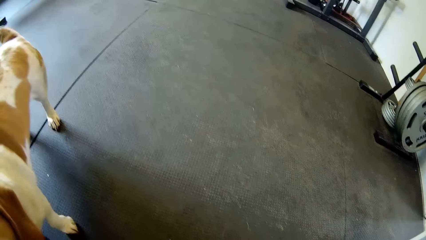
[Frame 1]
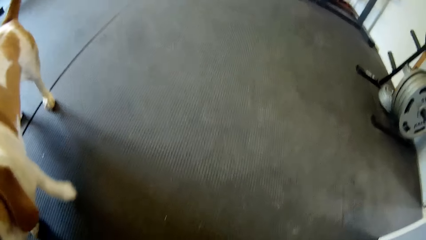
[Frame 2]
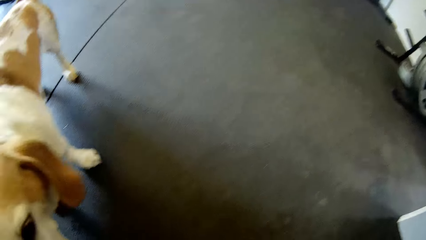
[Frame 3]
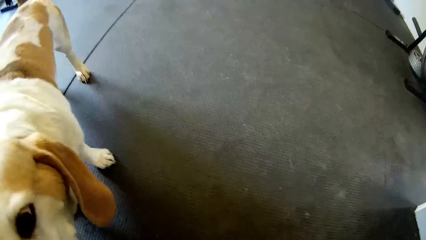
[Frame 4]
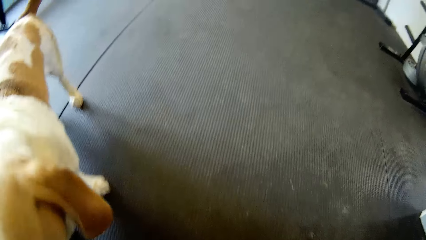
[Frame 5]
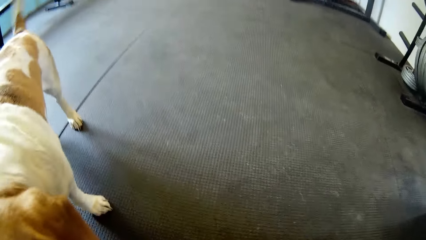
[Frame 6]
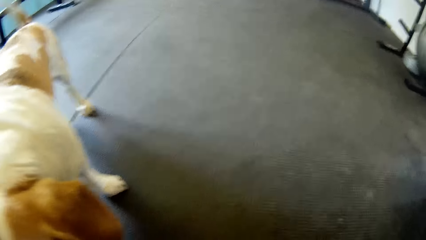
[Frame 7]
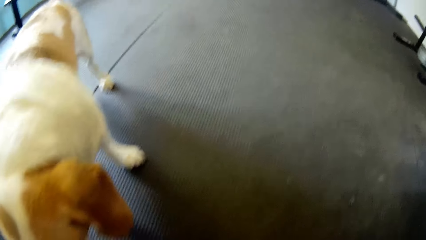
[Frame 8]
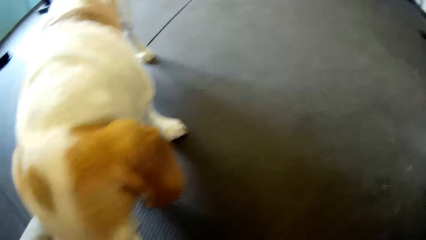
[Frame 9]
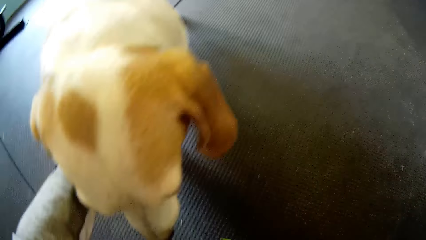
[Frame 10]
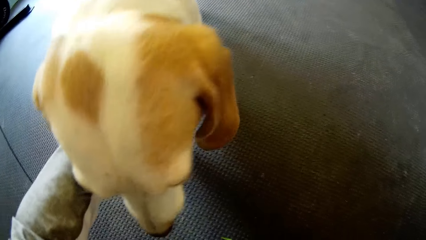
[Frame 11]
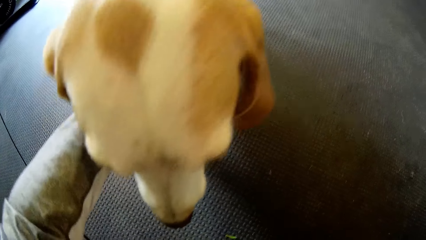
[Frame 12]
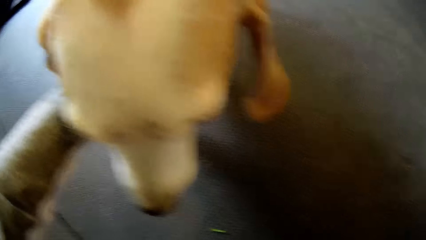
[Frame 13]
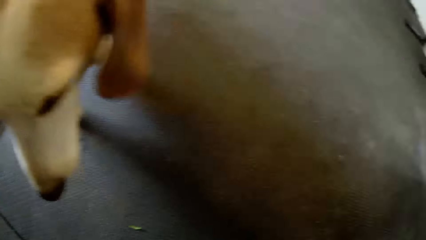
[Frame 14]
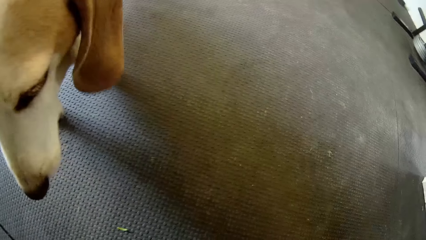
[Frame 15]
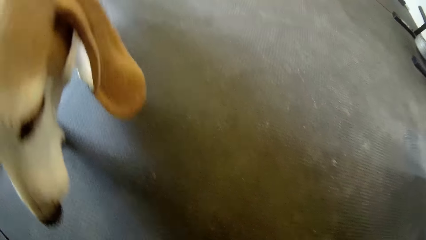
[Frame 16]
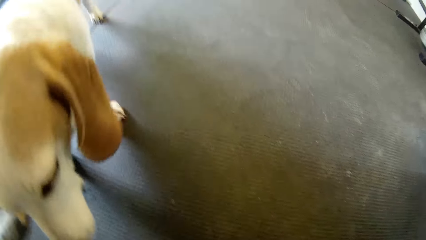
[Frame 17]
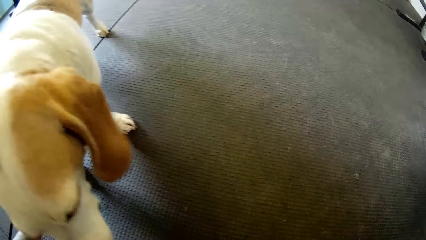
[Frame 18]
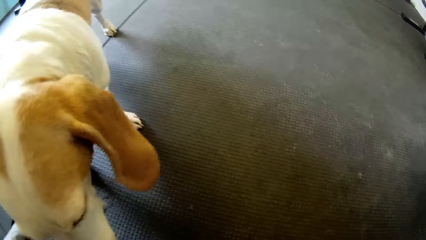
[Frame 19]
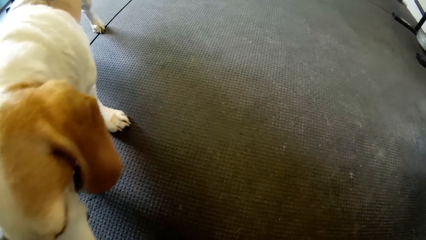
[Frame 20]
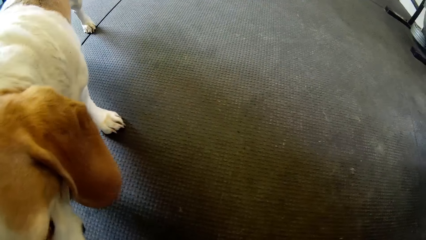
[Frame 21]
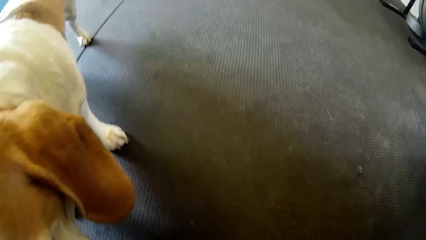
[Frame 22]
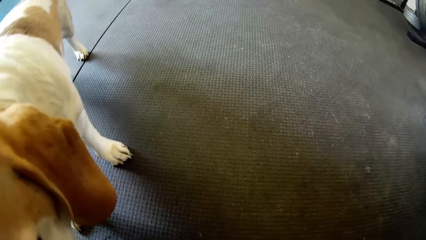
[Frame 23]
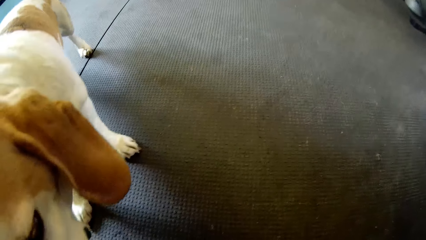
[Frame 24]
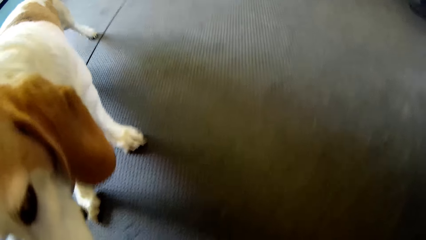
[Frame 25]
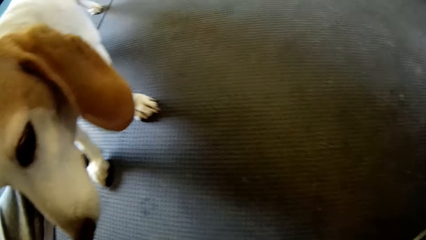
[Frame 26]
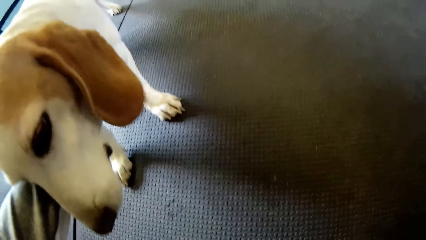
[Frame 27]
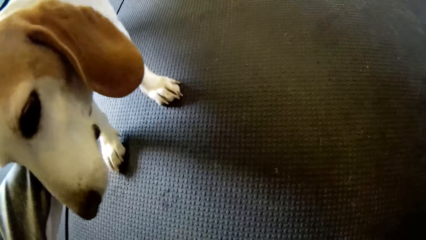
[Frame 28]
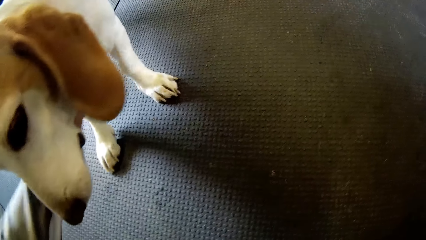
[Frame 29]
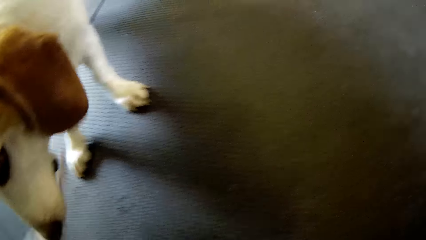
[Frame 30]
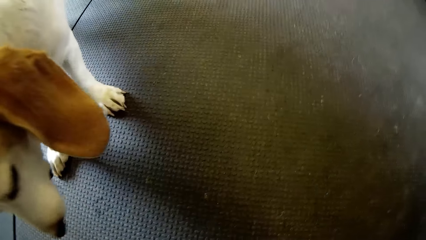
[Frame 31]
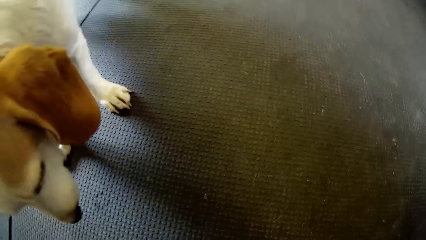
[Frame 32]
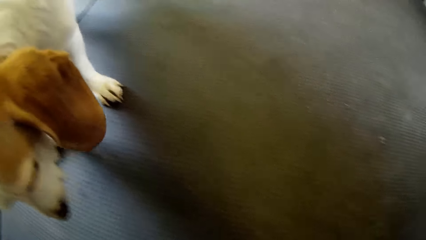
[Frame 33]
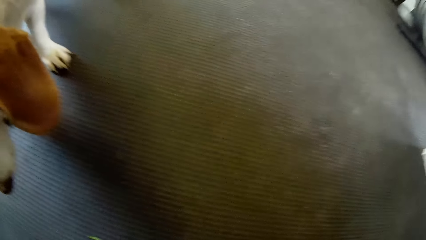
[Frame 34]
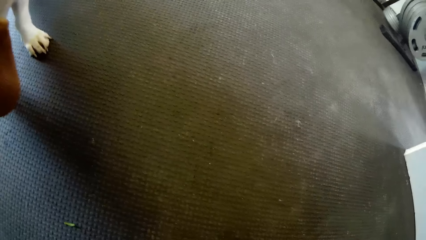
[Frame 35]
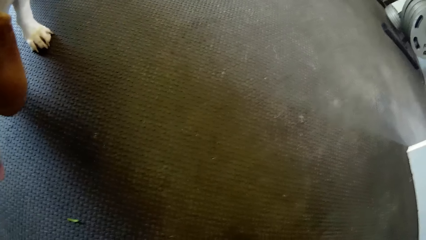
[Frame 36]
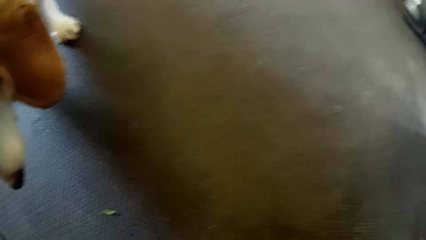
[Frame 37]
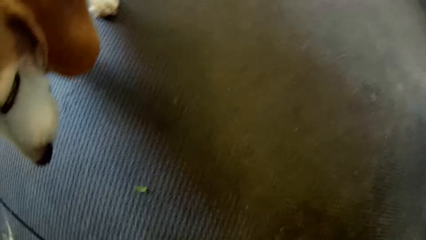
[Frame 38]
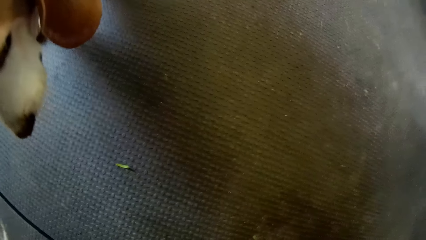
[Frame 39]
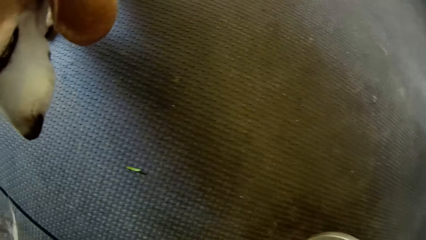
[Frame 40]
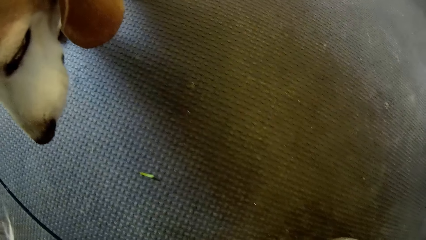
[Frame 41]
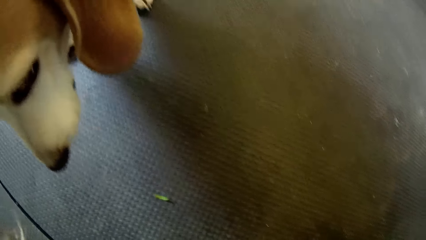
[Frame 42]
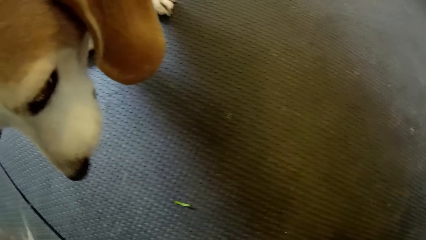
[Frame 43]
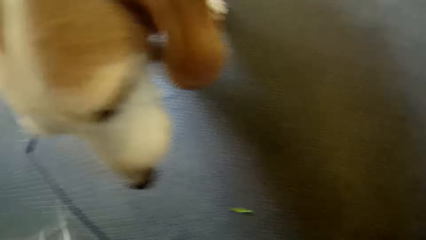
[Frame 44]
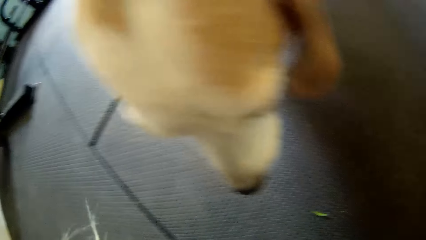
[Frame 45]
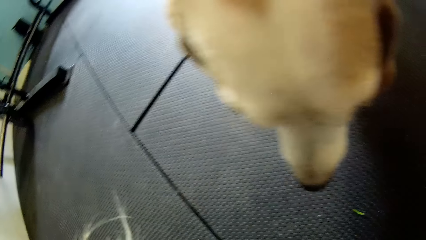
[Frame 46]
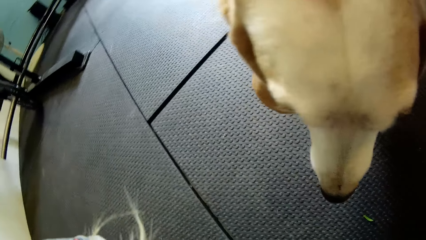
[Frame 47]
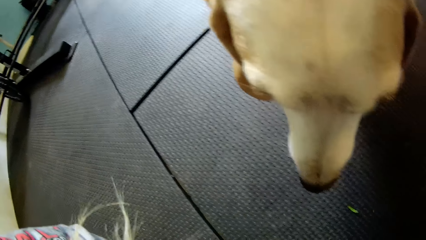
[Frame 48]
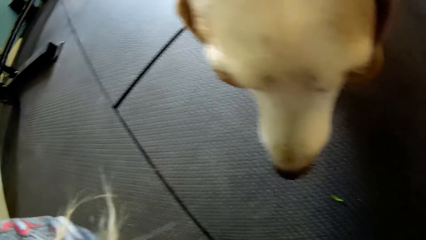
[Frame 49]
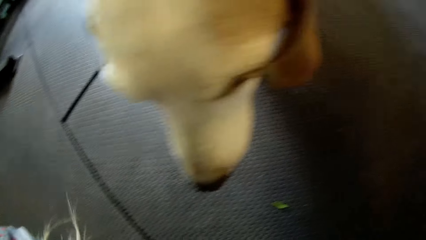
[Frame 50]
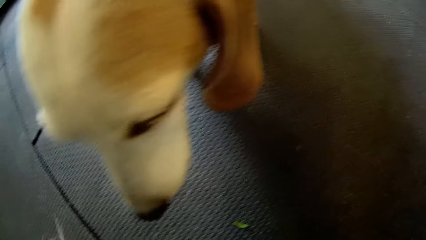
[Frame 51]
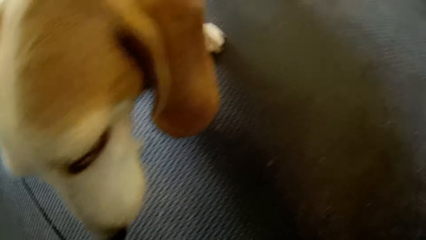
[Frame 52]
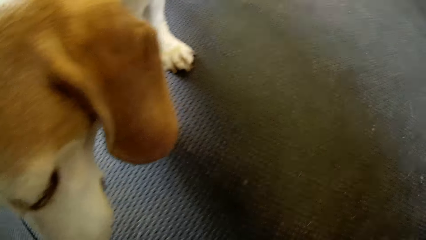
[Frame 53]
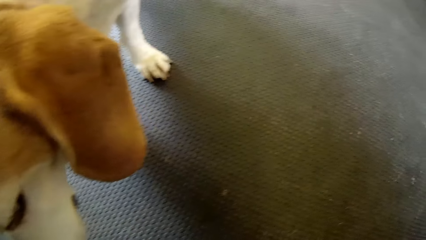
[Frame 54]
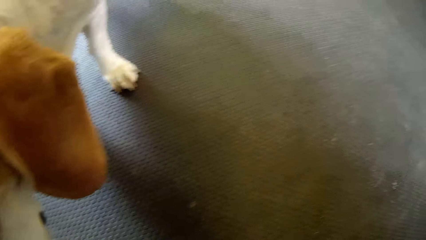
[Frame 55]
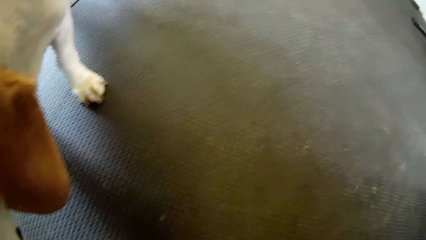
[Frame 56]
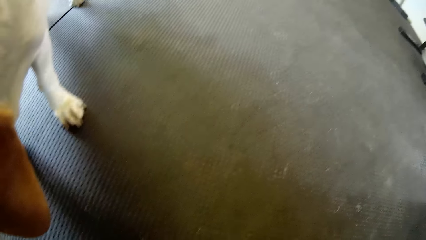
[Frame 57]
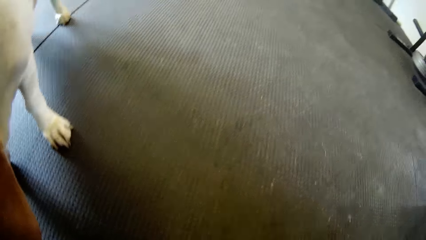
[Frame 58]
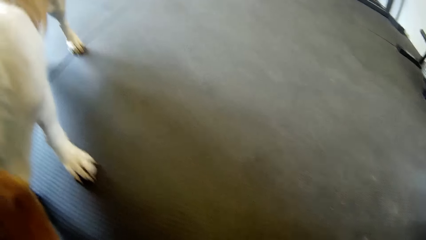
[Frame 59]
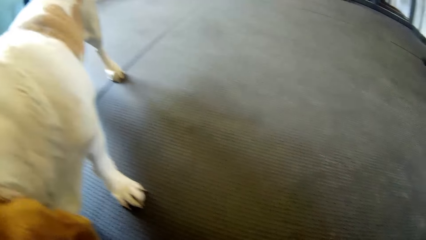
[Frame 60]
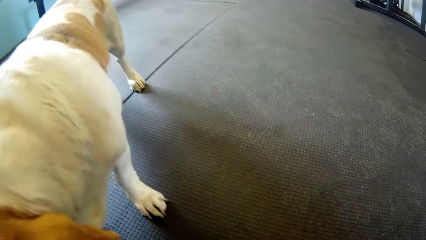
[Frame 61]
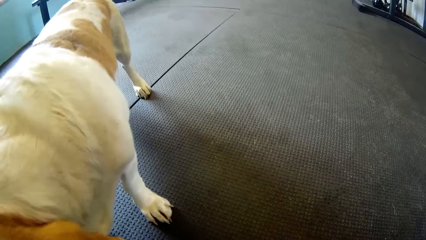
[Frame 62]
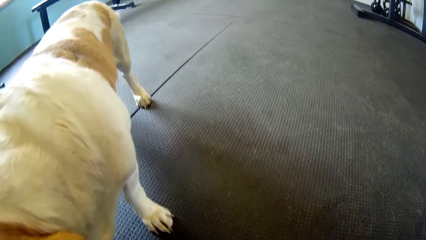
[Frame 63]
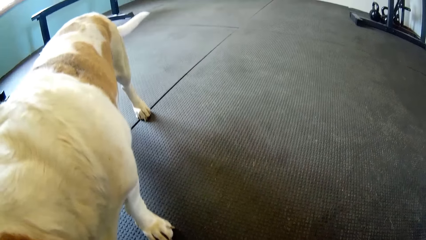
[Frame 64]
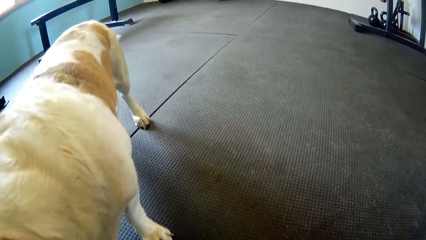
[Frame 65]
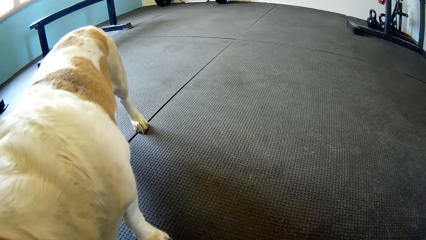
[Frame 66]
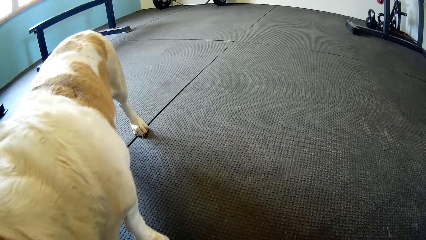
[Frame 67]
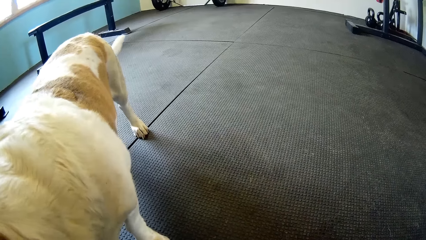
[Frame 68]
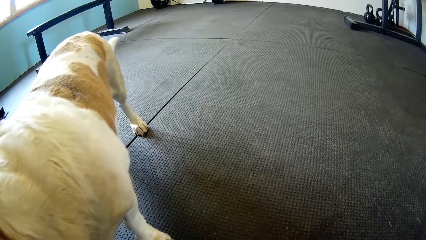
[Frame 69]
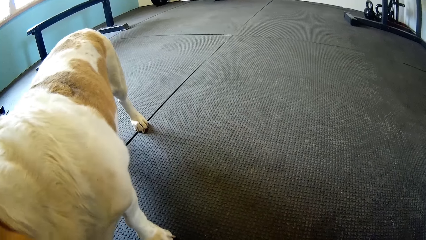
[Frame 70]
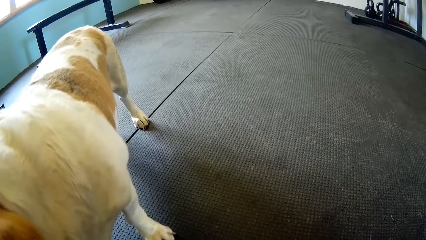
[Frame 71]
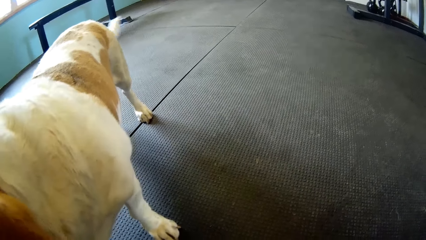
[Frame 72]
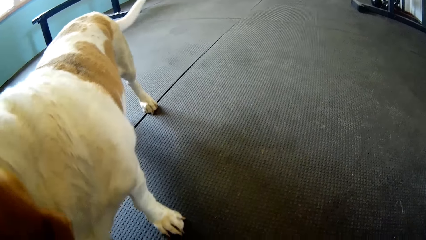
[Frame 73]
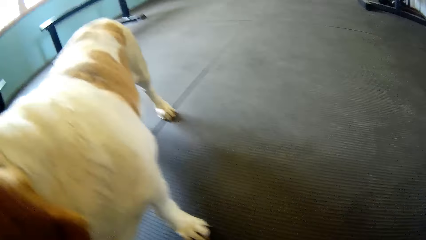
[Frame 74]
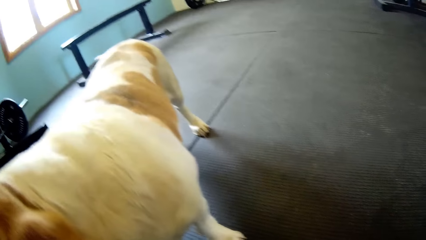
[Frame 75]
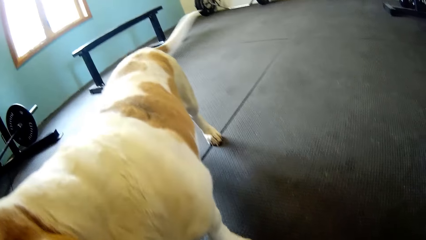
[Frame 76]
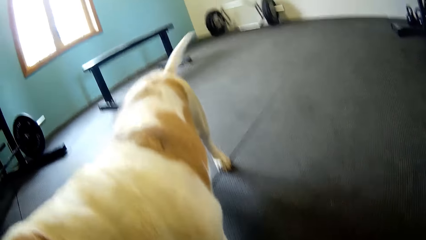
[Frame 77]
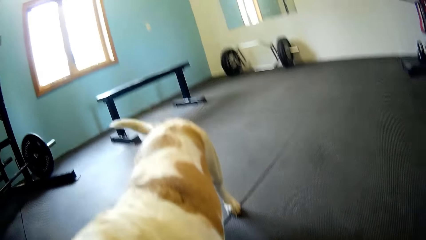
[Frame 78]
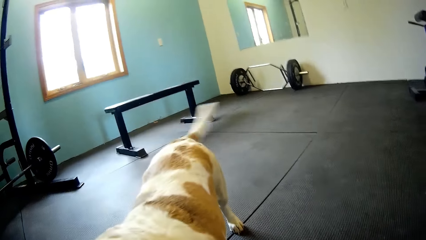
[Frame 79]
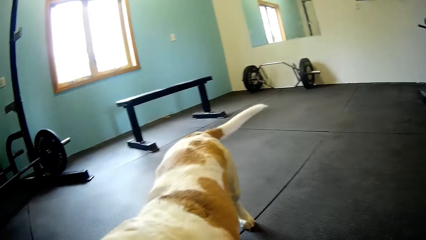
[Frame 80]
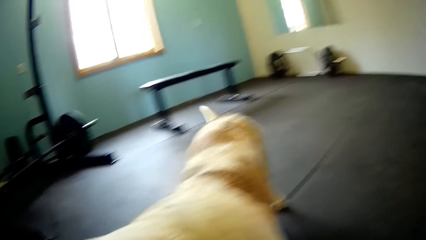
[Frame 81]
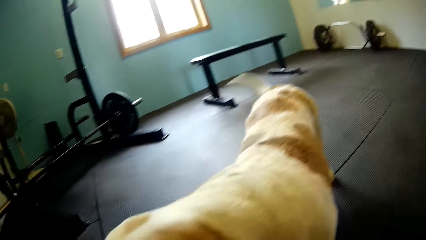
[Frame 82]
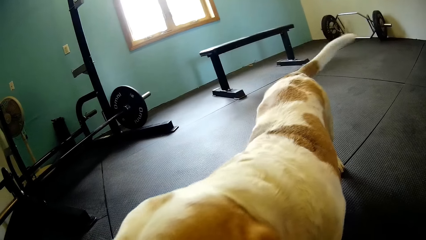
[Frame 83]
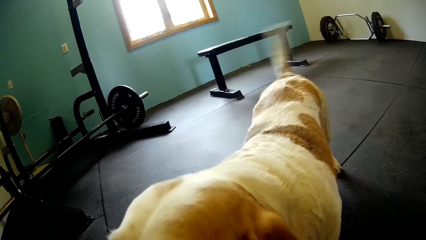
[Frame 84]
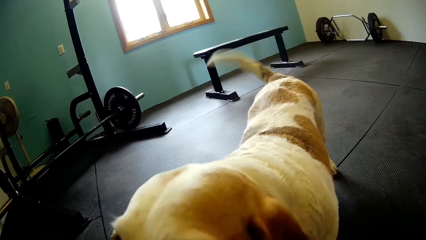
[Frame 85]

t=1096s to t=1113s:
The camera wearer touches the dog with her left hand. She looks around the room.
